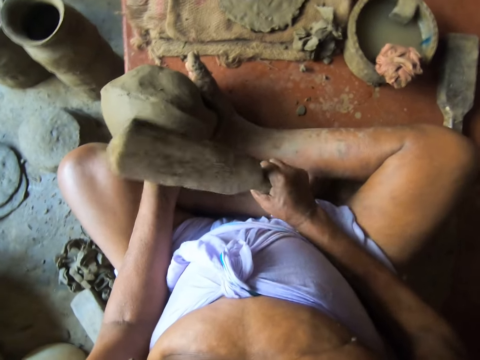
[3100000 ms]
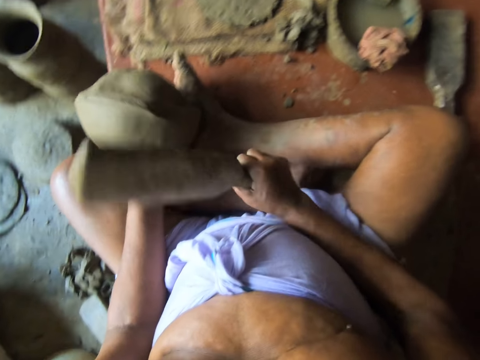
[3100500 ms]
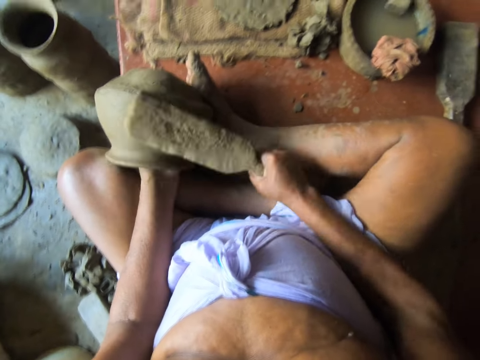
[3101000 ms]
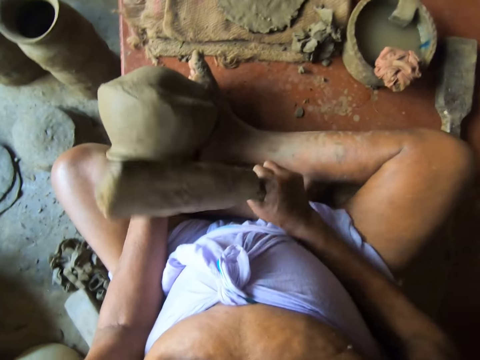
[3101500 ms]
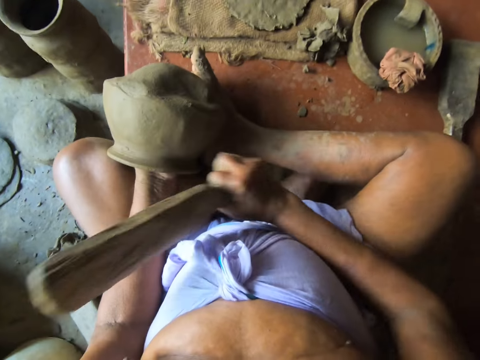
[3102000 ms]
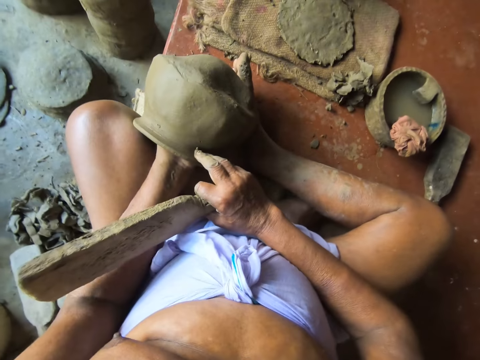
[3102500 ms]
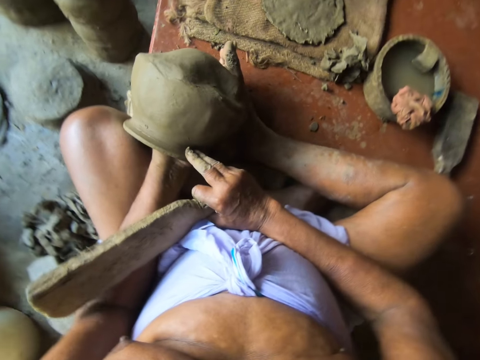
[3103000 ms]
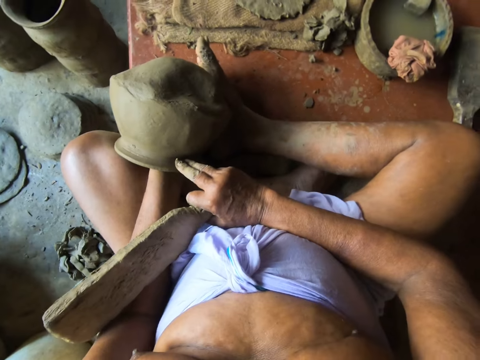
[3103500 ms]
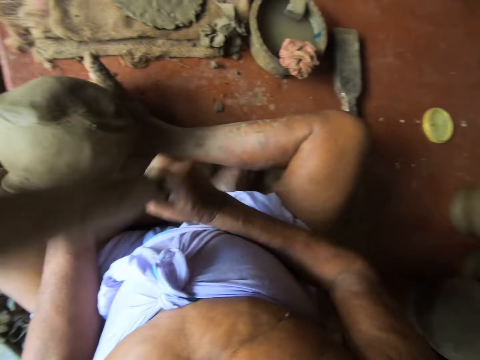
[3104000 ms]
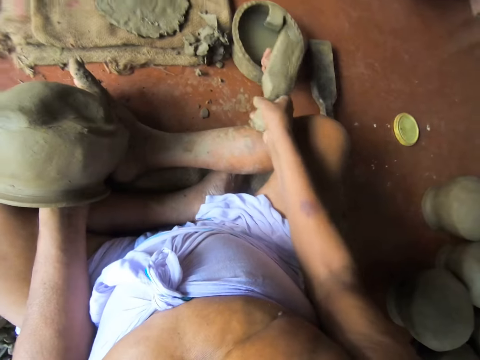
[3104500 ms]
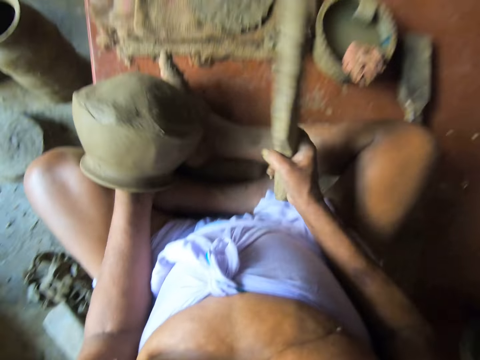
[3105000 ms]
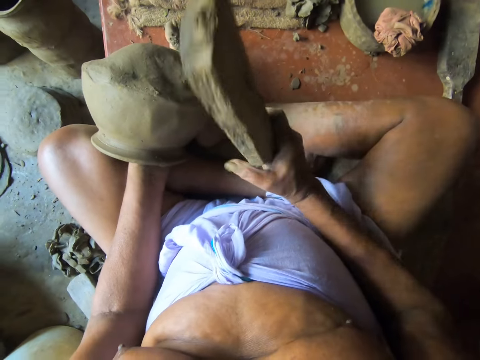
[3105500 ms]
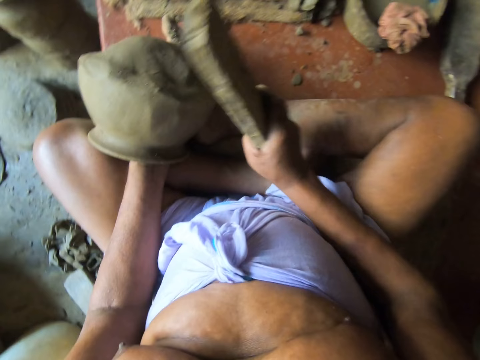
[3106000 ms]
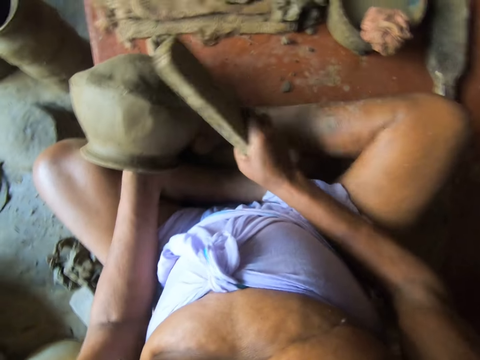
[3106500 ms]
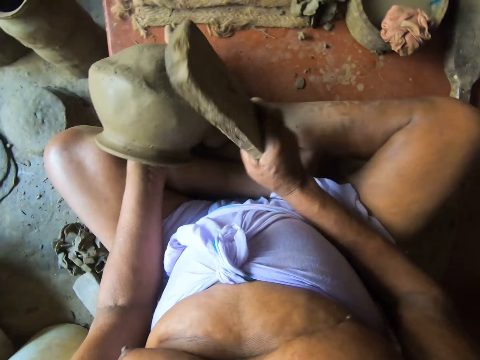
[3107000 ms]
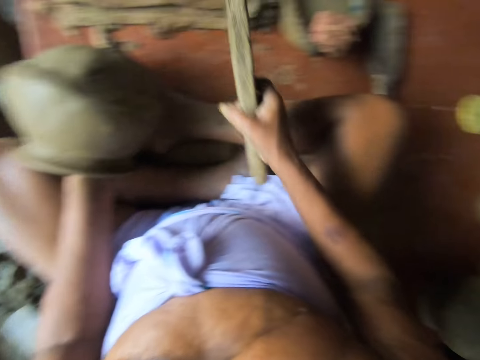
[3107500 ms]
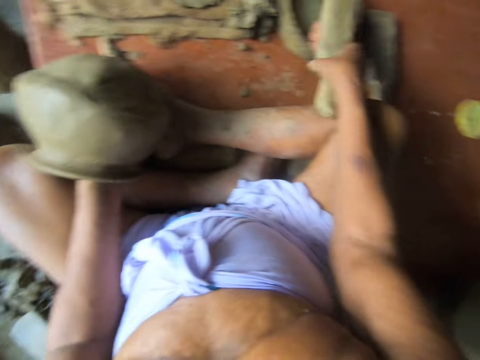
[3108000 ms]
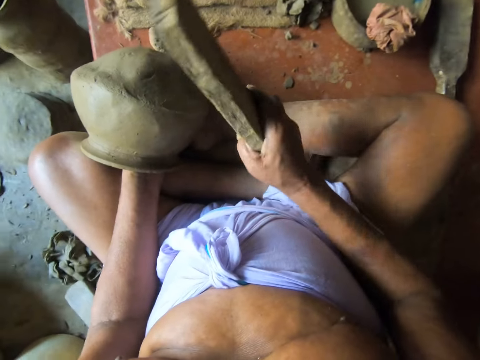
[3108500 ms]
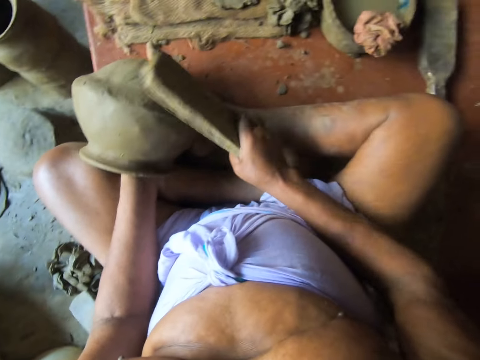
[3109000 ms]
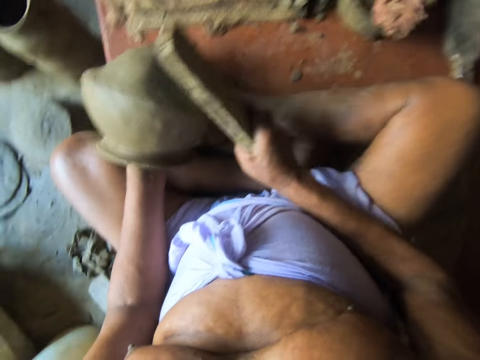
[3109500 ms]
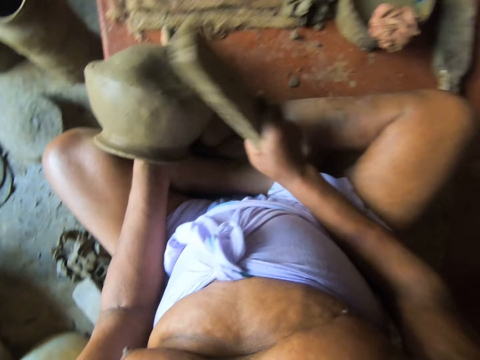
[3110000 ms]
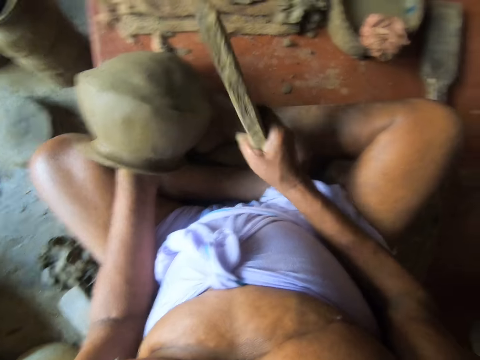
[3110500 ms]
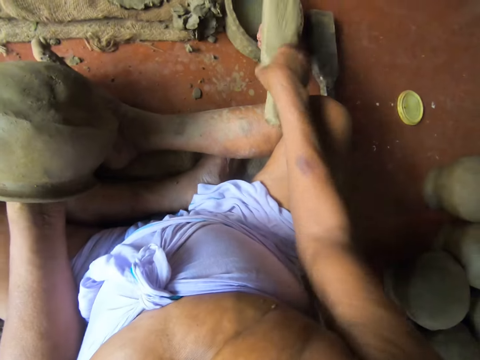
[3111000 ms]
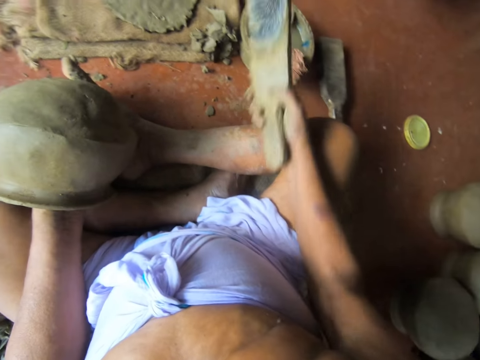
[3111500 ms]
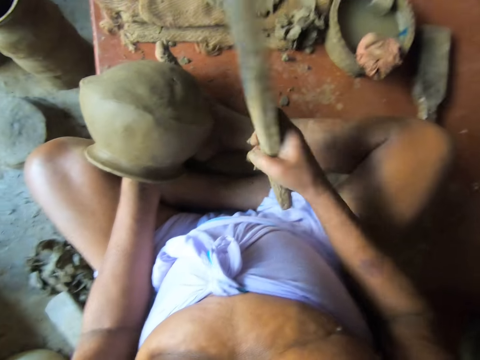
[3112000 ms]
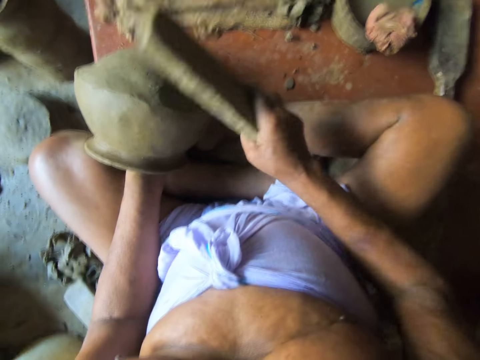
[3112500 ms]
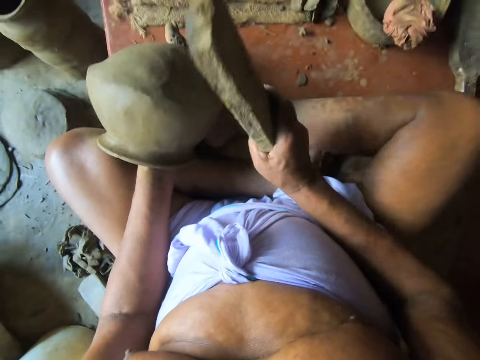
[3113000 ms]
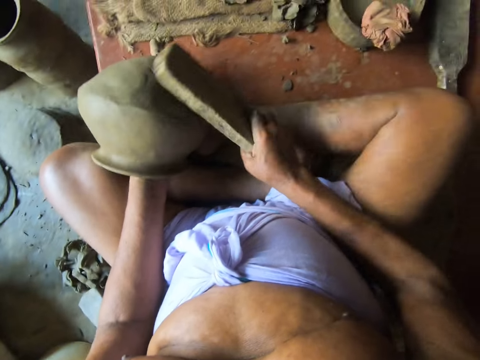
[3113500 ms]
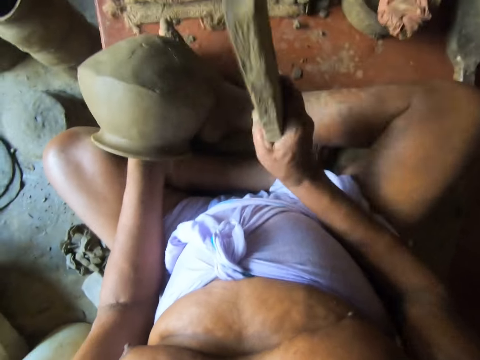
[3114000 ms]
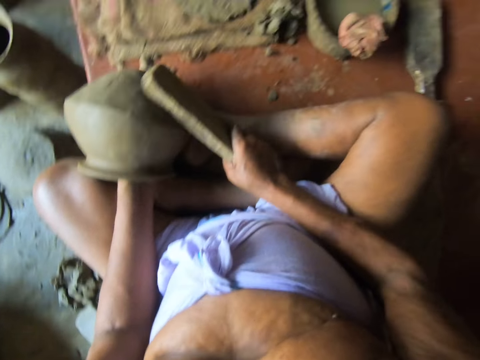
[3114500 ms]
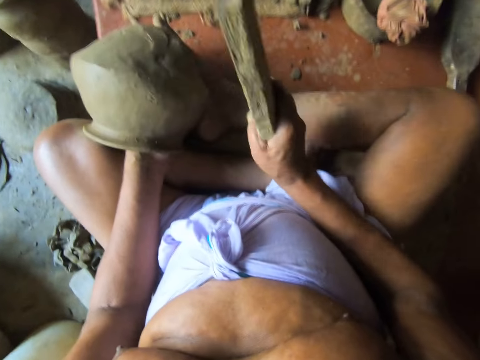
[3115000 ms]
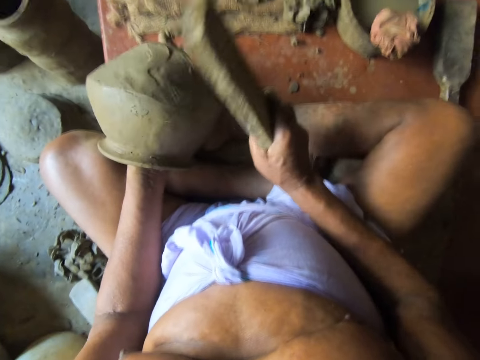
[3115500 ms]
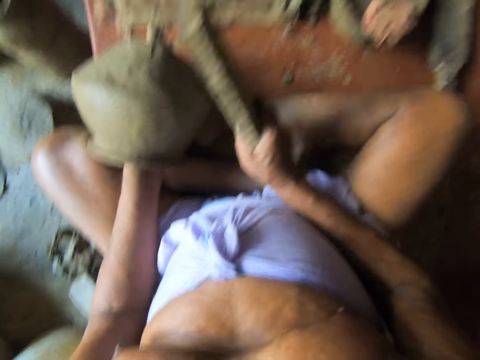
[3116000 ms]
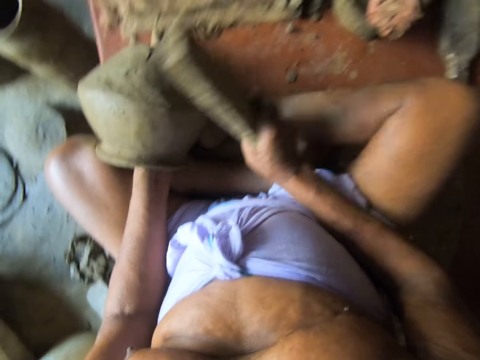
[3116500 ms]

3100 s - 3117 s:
The camera wearer touches water in the pot on the ground with the clay paddle in his right hand. He hits the log on the piece of cloth. He smoothens the bottom of the clay pot in his left hand with the clay paddle in his right hand. He touches water in the pot on the ground with the clay paddle in his right hand. He smoothens the bottom of the clay pot in his left hand with the clay paddle in his right hand. He hits the clay with the log. He touches water in the pot on the ground with the clay paddle in his right hand. He hits the log on the piece of cloth. He smoothens the bottom of the clay pot in his left hand with the clay paddle in his right hand. He hits the clay with the log.

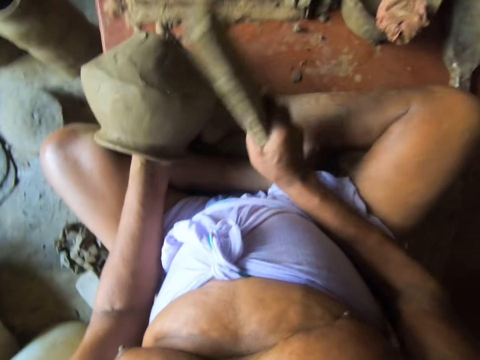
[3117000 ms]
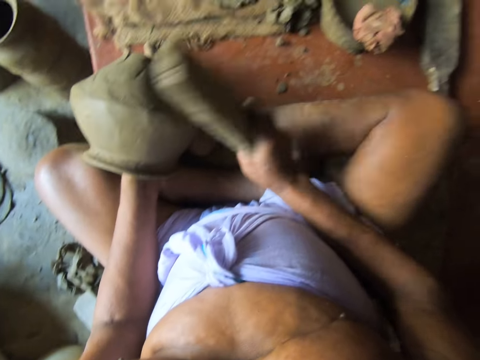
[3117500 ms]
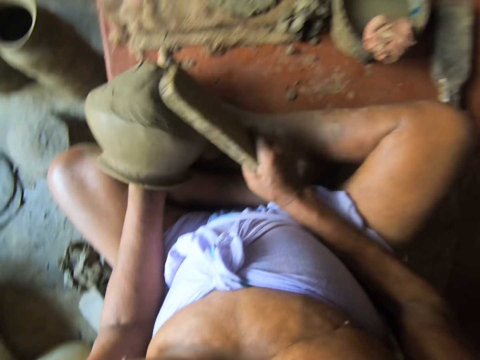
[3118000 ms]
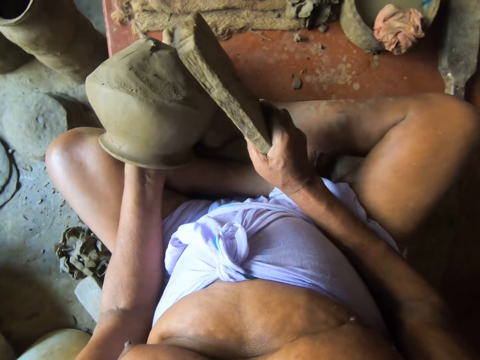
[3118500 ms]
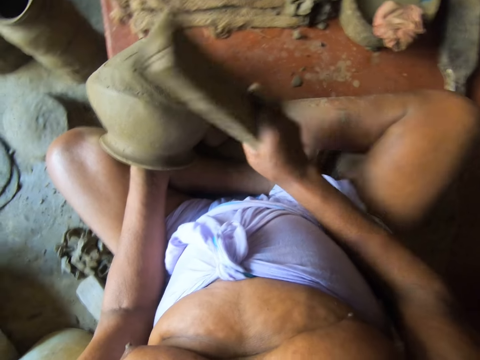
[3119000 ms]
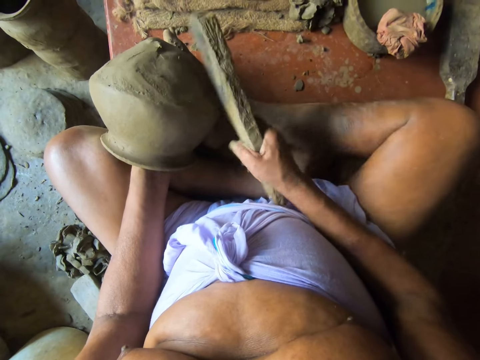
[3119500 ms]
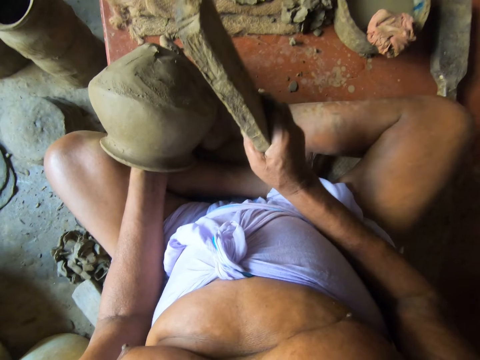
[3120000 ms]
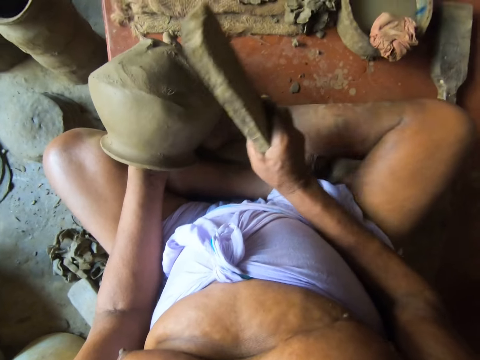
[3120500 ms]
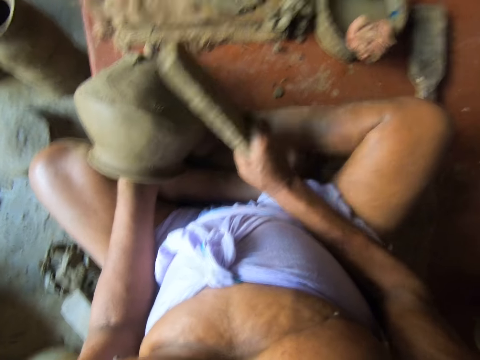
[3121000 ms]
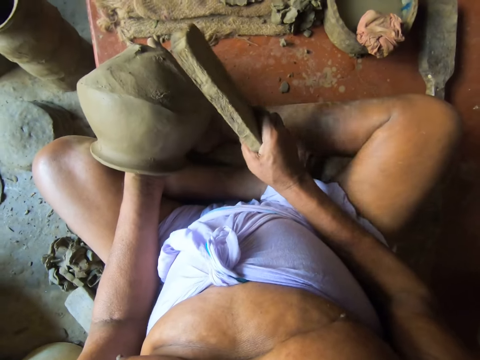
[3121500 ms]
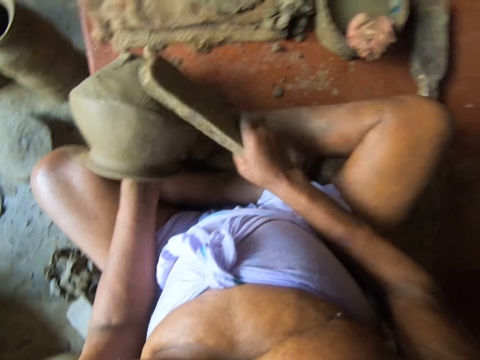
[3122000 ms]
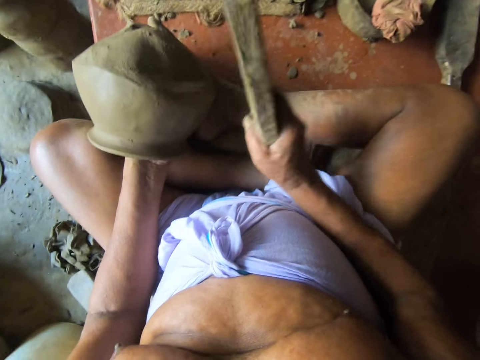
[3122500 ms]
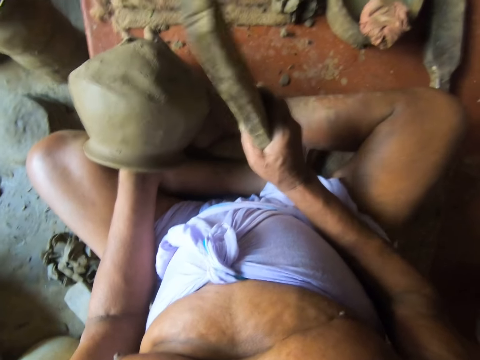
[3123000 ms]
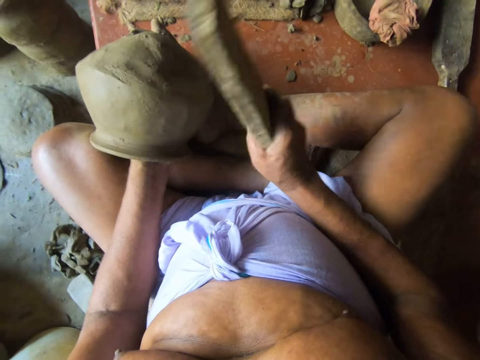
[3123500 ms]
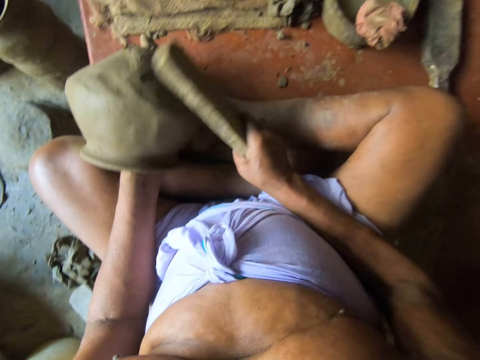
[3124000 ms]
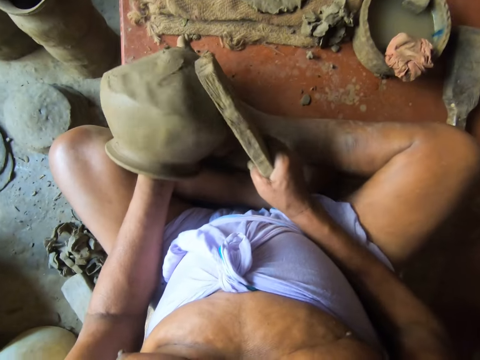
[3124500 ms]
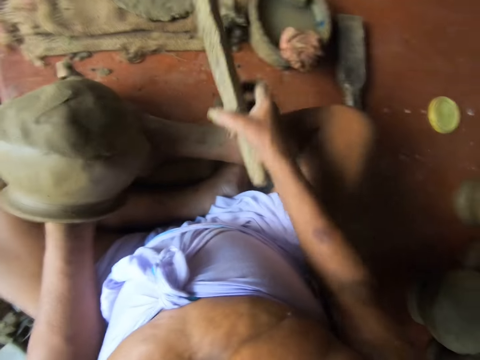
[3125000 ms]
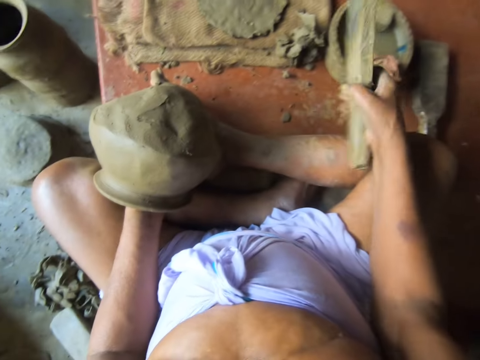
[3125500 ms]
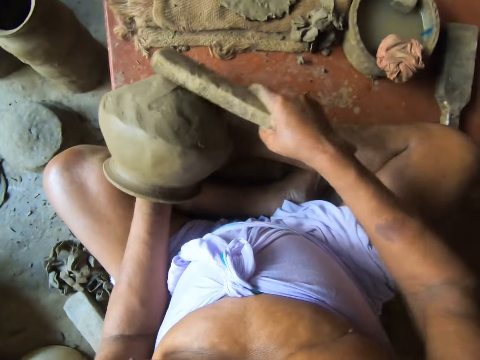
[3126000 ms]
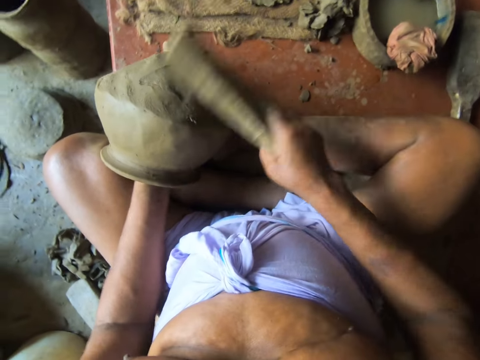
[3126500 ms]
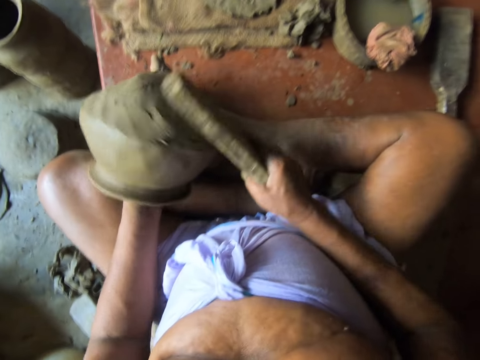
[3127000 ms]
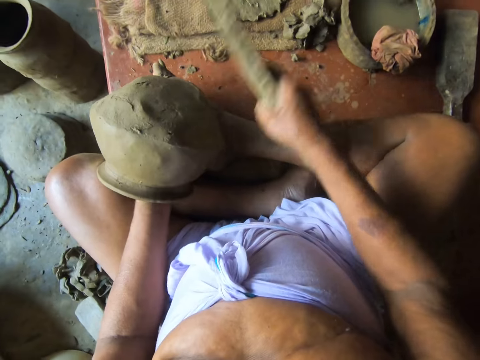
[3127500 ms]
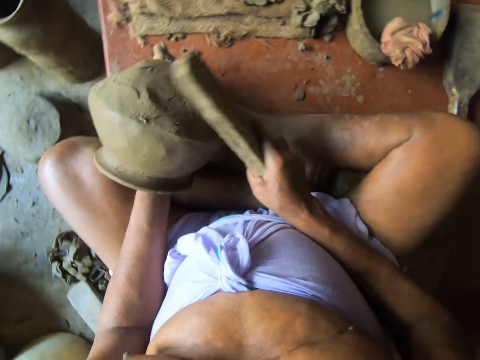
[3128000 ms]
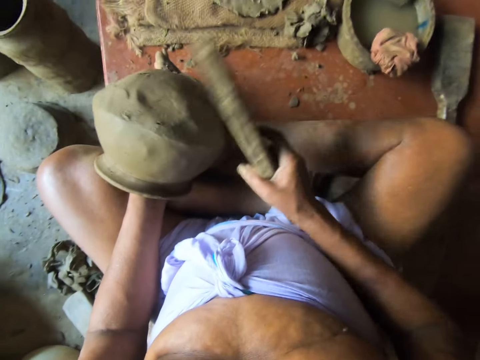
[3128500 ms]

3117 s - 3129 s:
The camera wearer touches water in the pot on the ground with the clay paddle in his right hand. He hits the log on the piece of cloth. He smoothens the bottom of the clay pot in his left hand with the clay paddle in his right hand. He hits the clay with the log.
